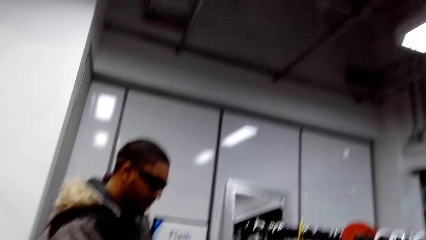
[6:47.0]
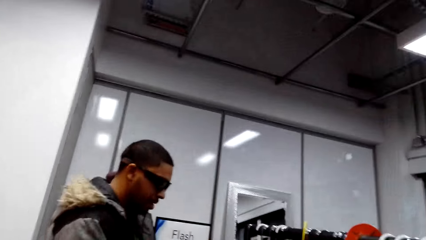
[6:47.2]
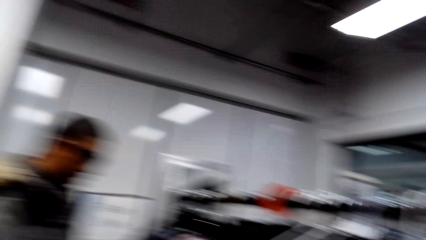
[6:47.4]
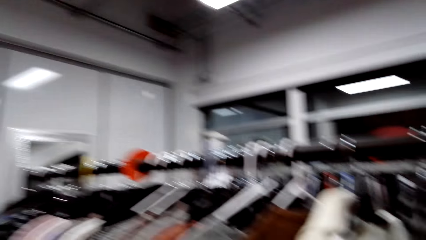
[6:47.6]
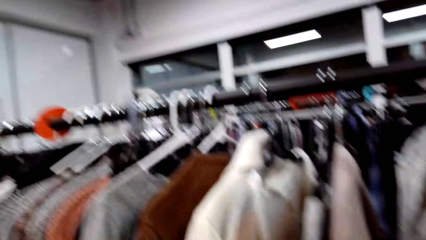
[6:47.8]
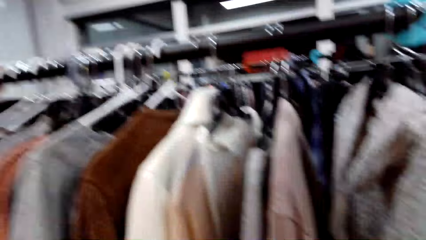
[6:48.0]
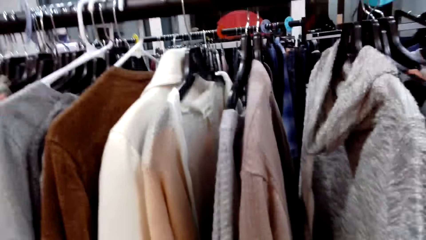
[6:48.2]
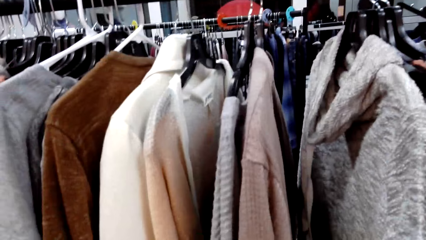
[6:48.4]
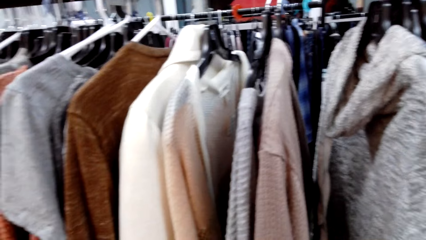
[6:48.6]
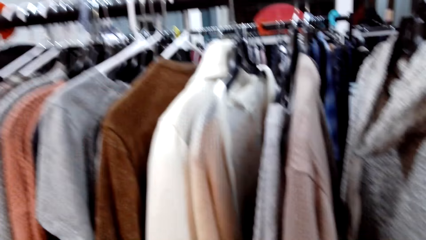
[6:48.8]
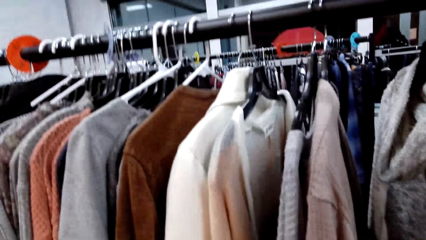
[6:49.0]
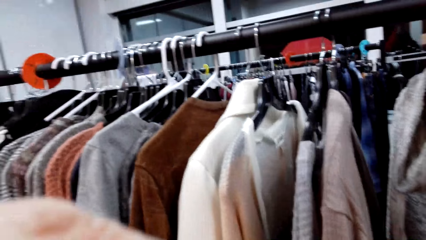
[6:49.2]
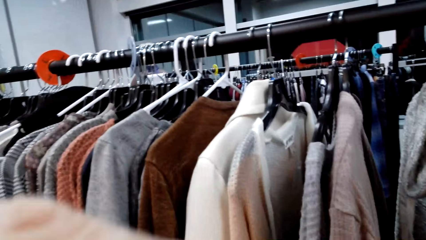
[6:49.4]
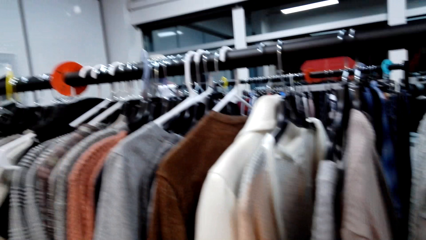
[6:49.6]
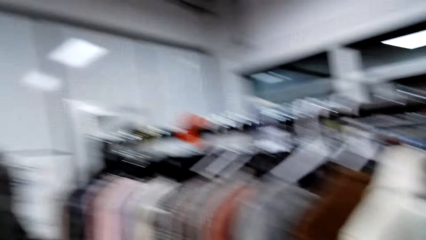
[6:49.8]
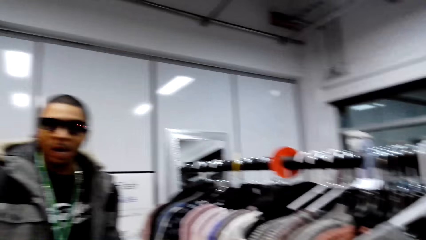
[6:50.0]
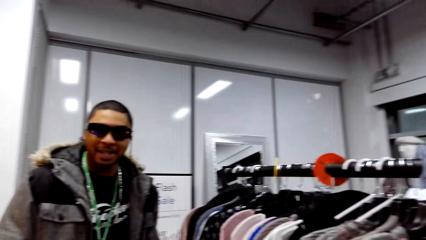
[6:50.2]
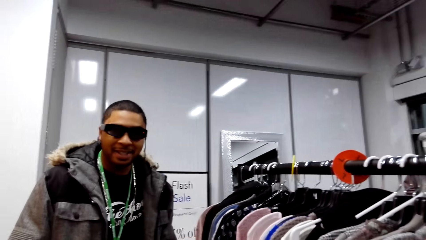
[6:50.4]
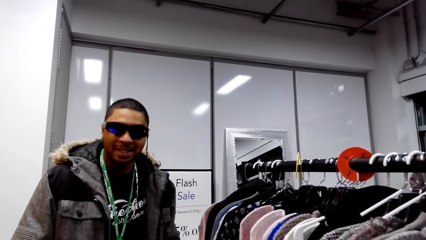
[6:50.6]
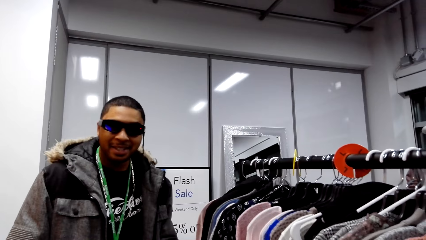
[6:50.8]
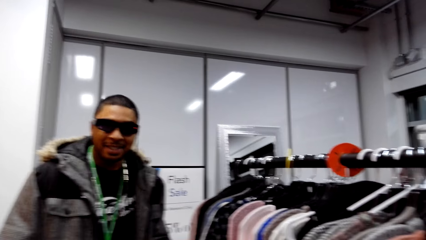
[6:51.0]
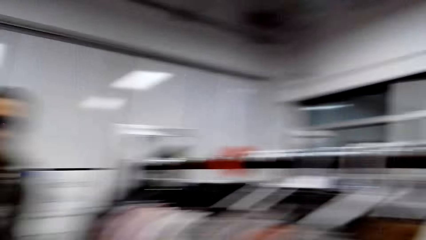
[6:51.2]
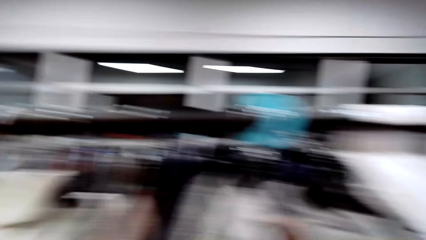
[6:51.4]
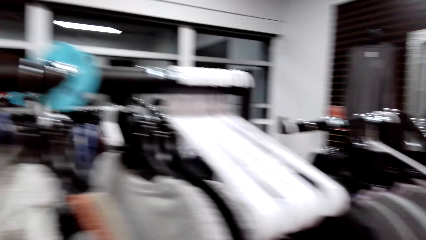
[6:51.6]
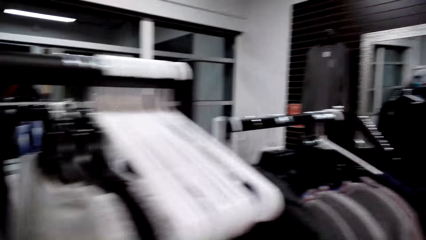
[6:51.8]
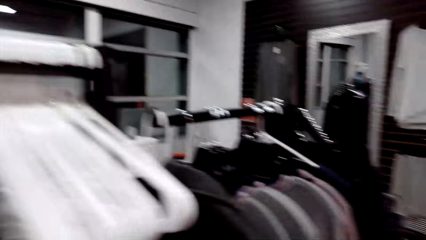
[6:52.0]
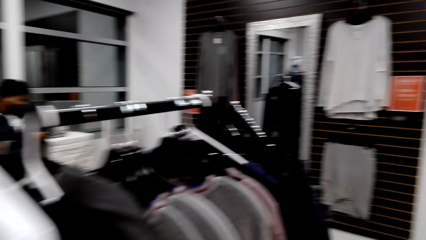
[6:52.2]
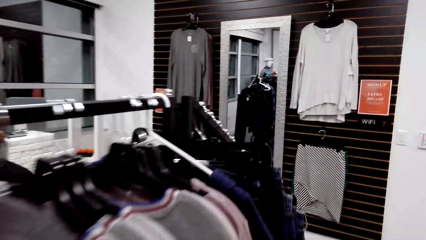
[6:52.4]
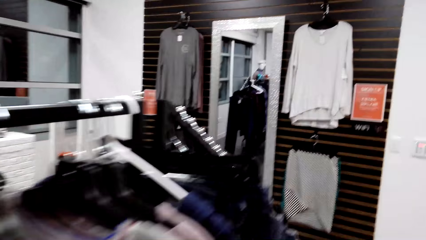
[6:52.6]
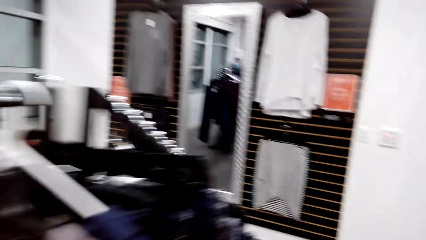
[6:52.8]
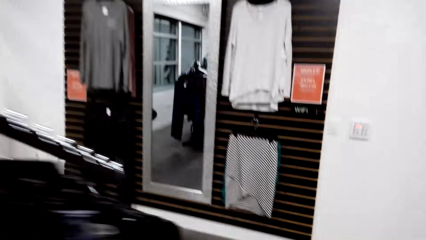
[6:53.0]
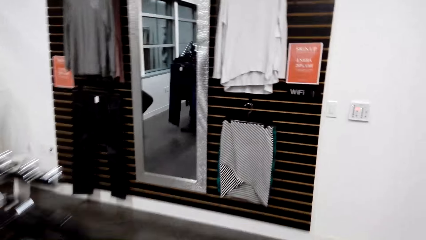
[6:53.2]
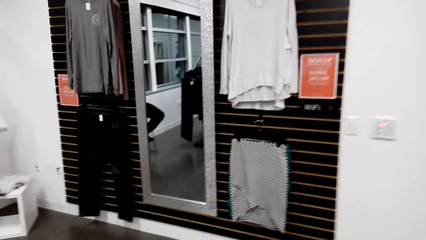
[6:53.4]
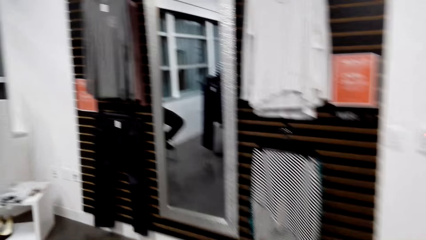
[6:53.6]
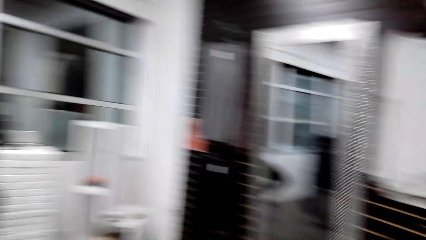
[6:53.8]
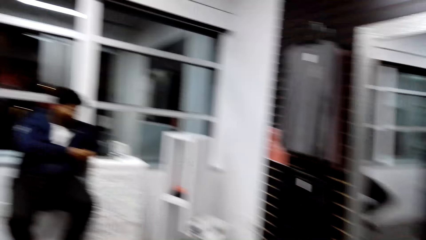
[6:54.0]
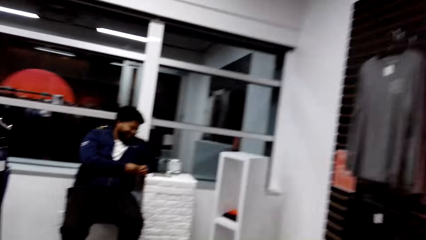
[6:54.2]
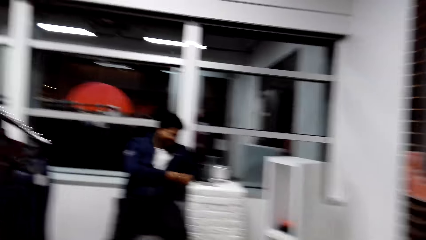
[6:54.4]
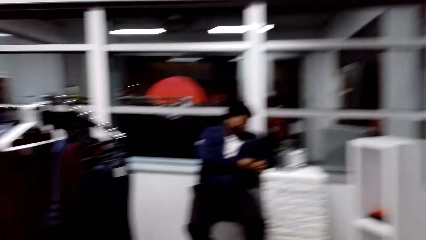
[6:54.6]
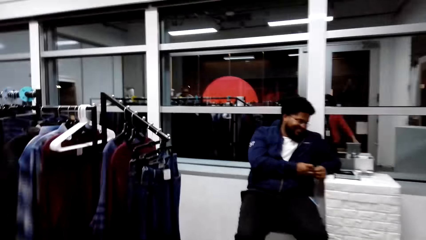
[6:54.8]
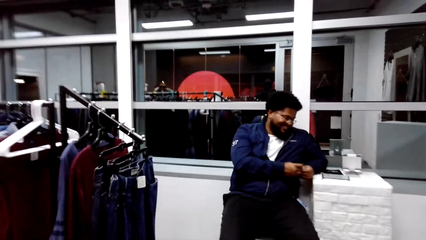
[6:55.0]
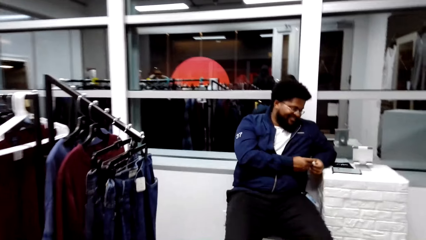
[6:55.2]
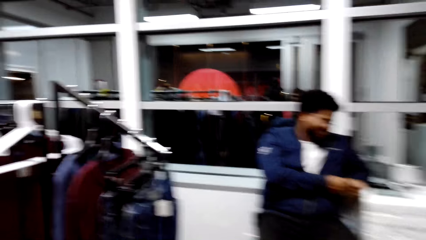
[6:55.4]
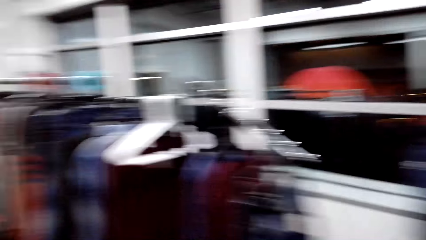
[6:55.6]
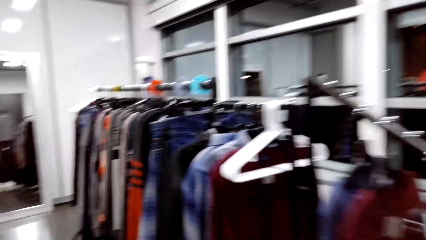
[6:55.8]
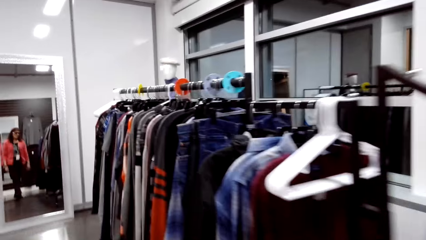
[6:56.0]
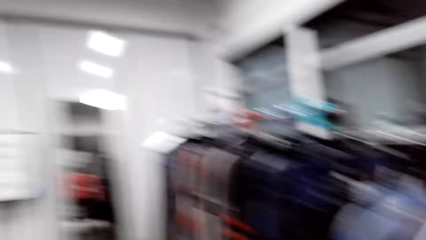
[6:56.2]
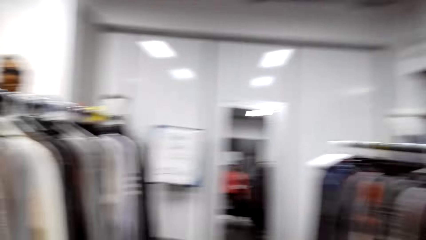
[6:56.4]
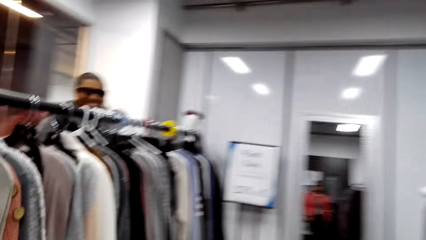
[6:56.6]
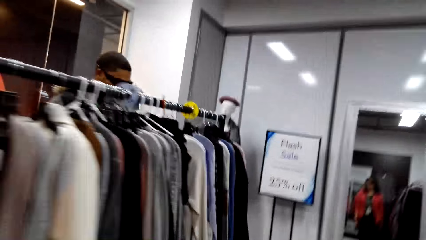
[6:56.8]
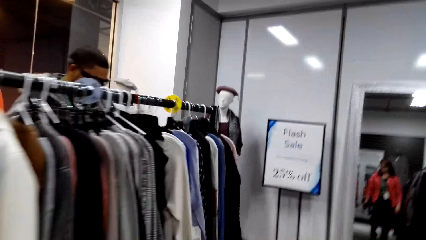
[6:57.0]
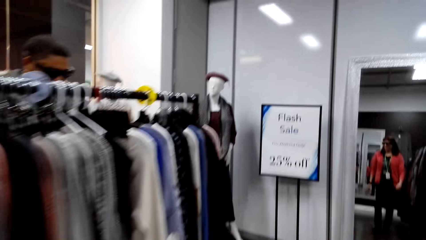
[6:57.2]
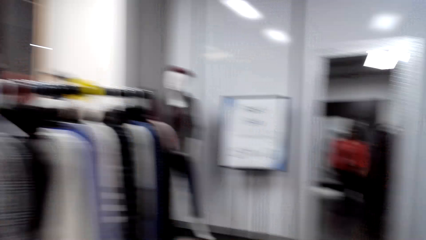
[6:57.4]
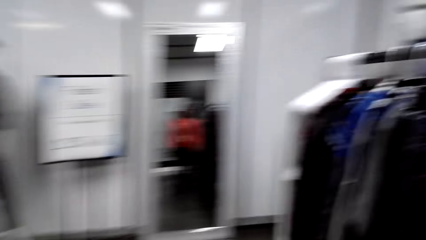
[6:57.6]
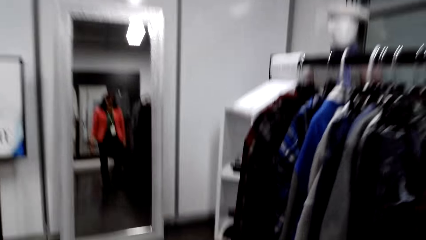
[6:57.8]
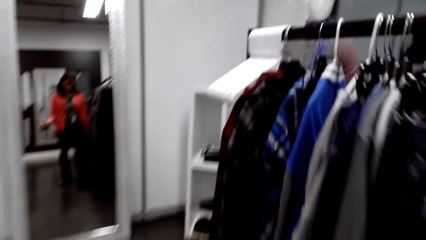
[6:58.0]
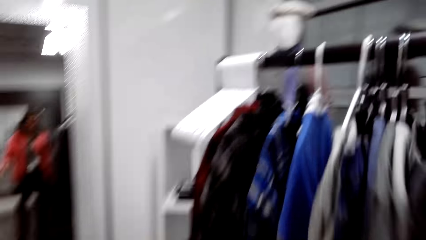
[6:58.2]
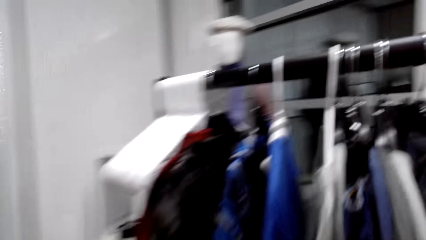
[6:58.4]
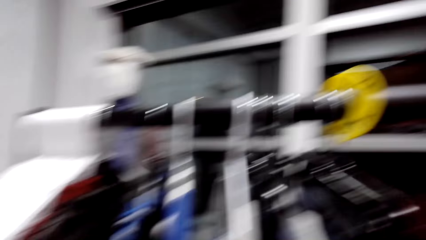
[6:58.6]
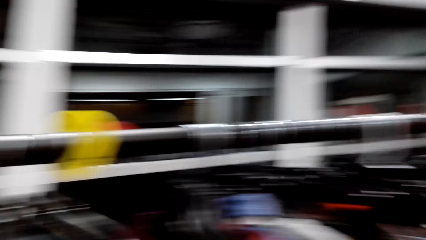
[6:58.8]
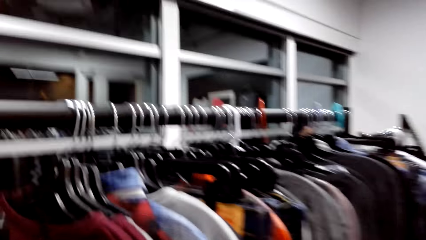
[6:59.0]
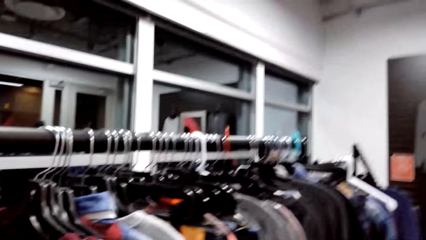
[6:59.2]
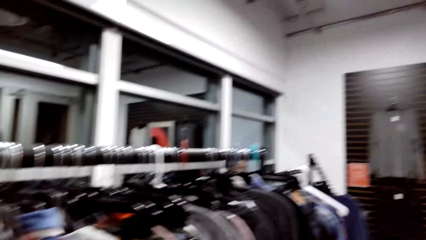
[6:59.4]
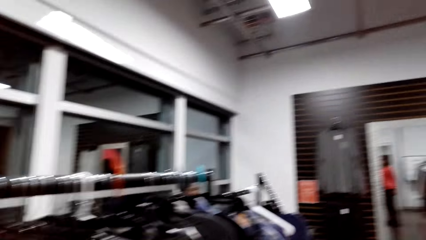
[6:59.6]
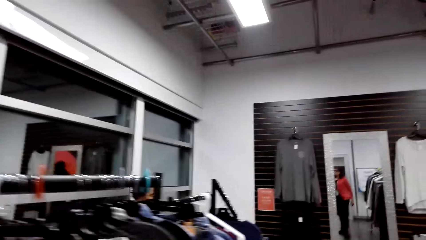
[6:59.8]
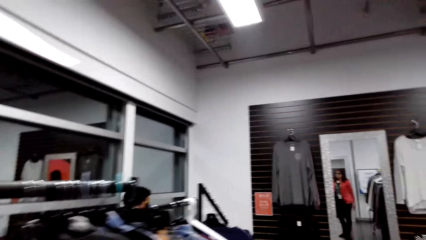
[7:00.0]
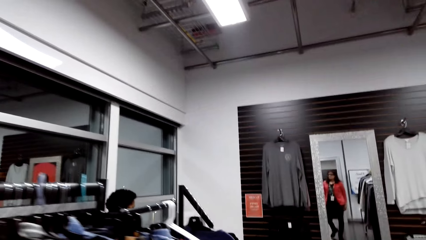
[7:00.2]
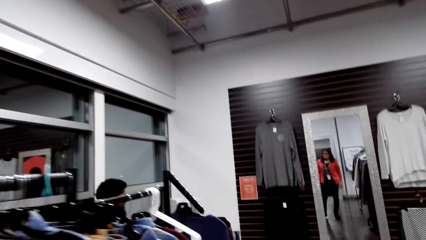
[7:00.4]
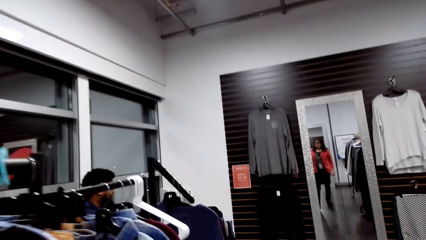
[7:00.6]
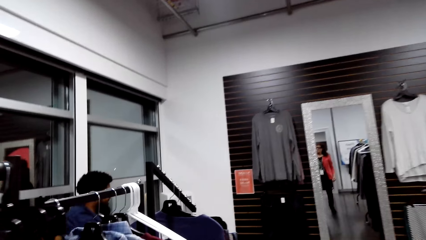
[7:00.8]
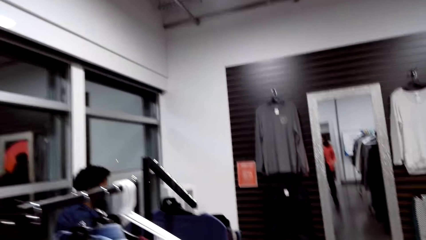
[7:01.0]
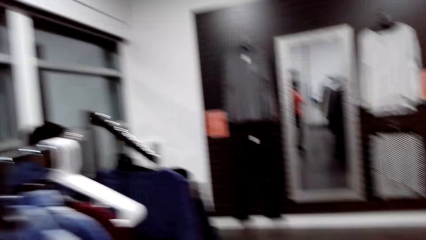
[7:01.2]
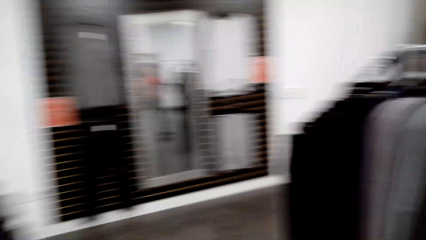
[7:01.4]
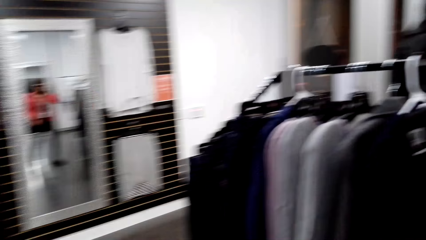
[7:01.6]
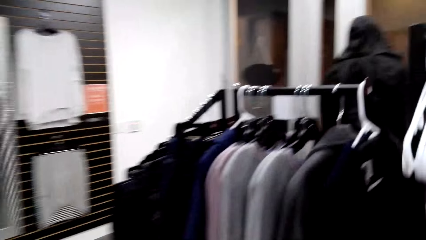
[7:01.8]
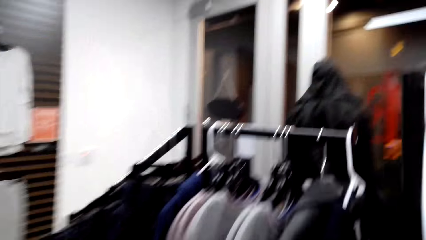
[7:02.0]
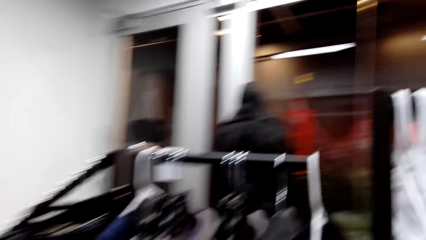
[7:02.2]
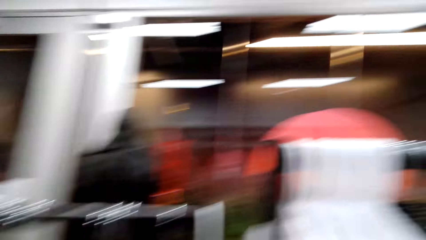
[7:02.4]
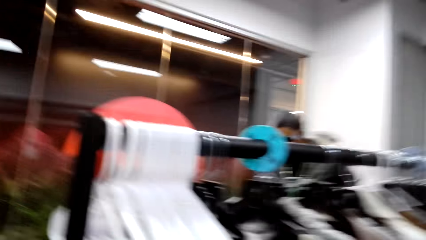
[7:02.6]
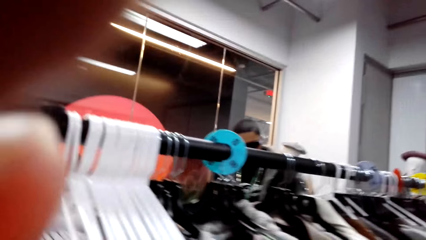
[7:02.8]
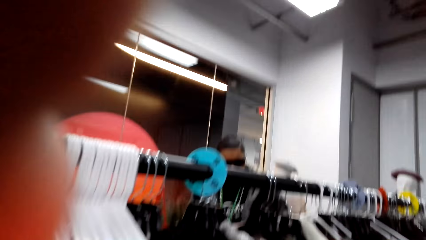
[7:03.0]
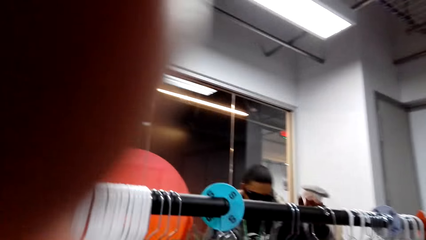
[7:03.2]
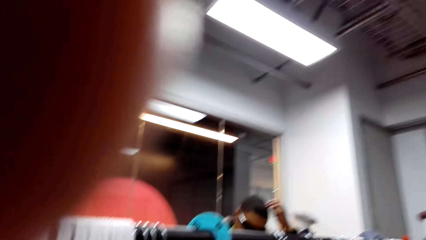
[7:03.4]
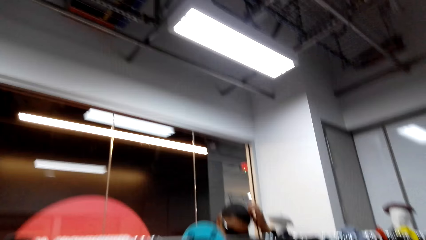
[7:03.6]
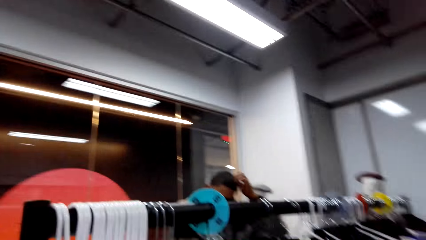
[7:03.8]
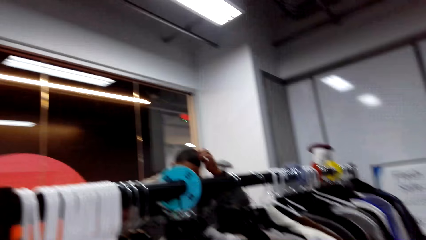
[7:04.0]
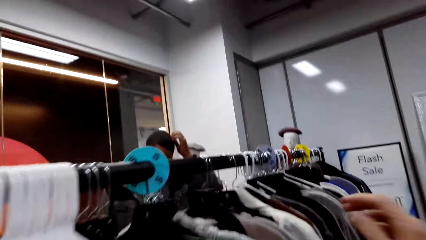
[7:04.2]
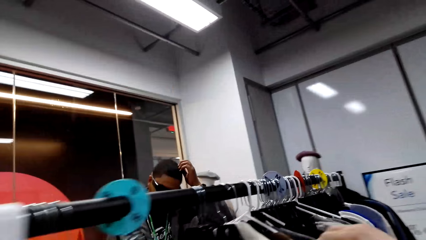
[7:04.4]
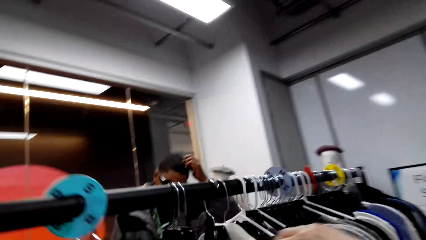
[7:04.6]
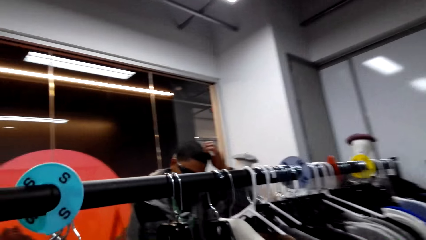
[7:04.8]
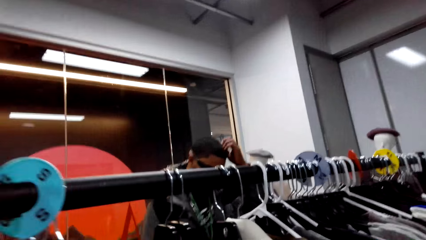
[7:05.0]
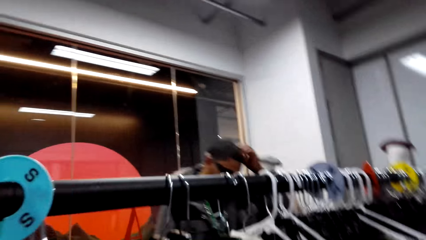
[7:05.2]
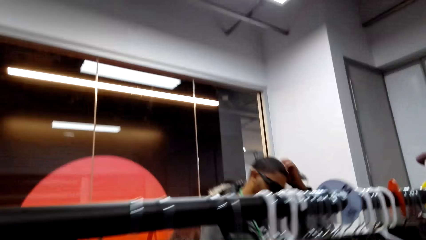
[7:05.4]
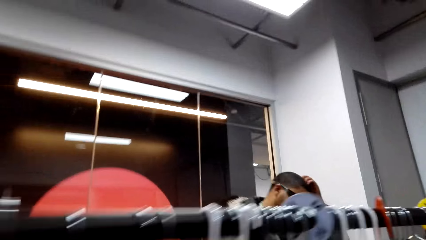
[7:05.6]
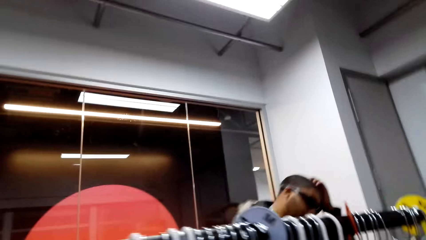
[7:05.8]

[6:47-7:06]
The camera wearer looks at the clothes. They talk to a person. They walk around. They walk around the clothes store. They adjust the camera.
